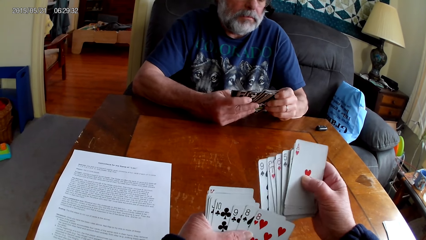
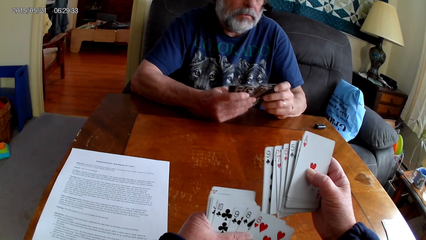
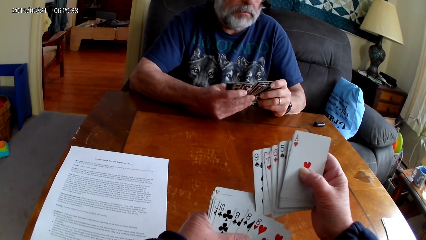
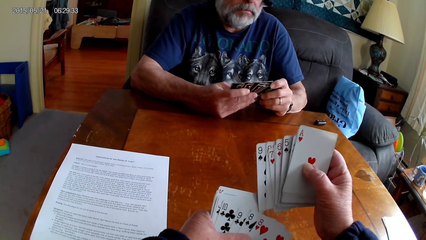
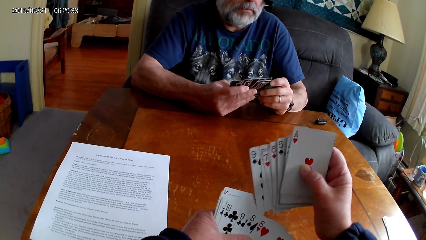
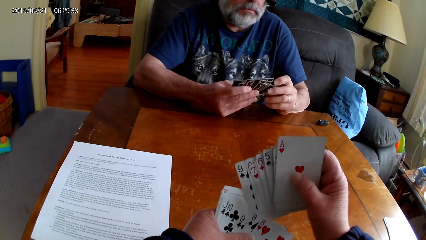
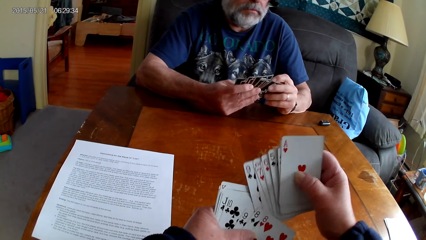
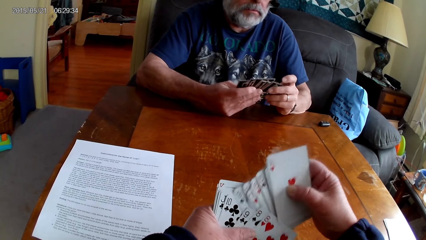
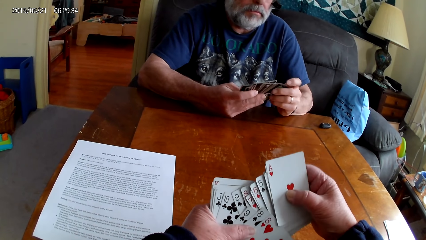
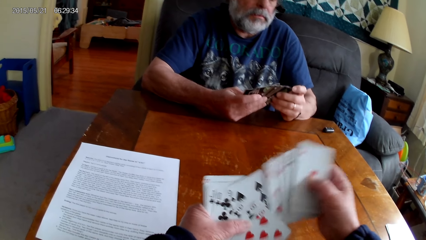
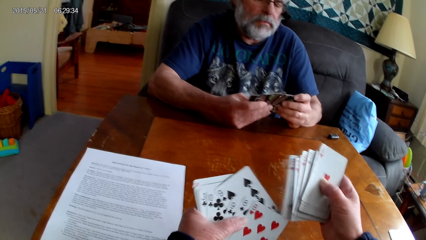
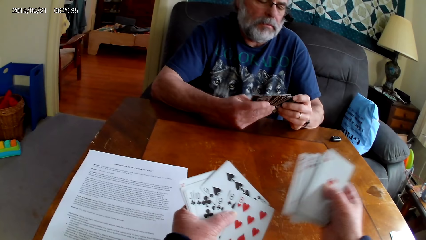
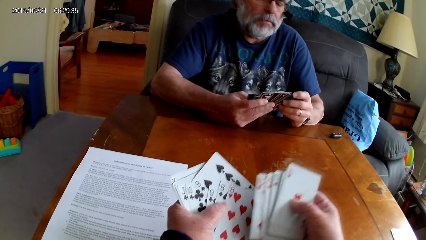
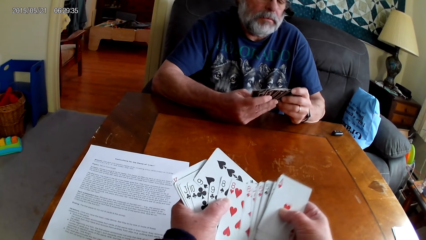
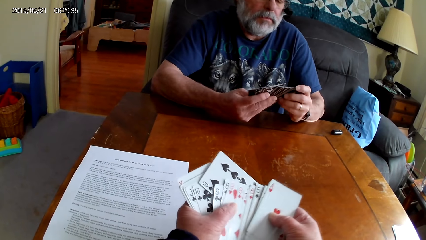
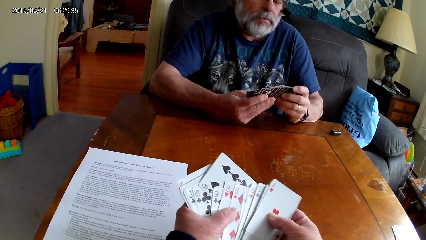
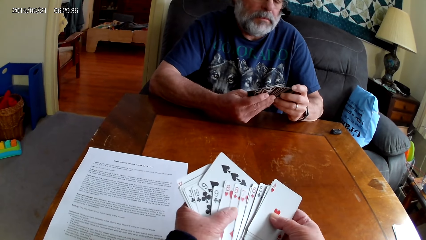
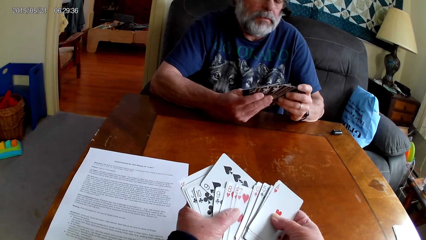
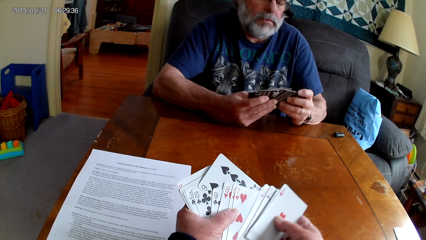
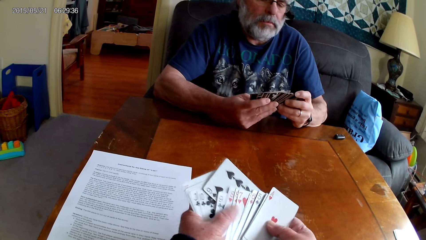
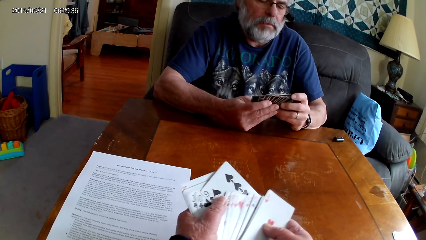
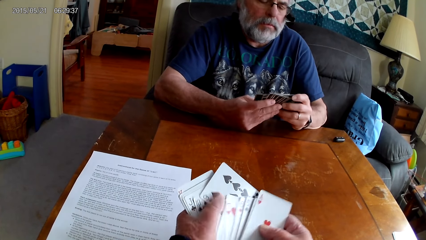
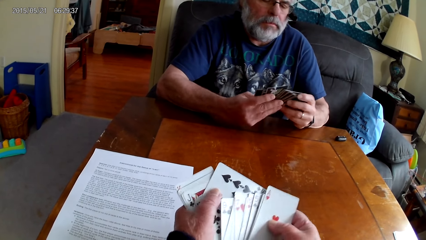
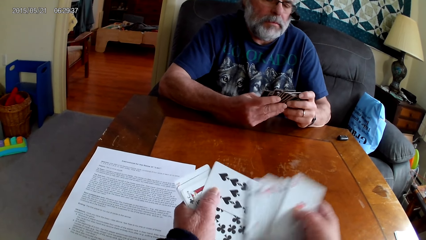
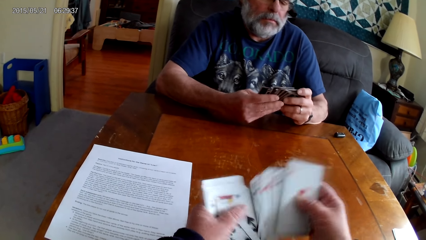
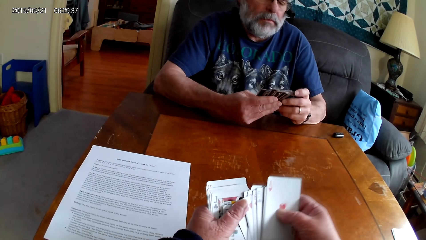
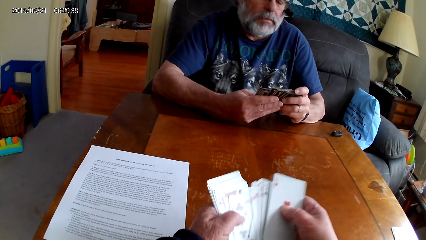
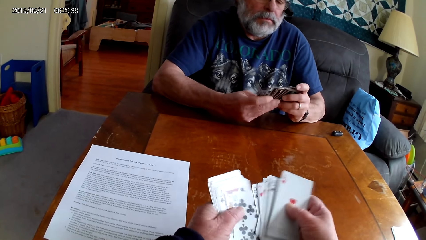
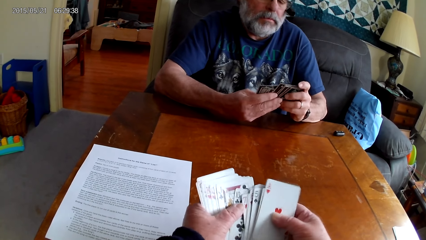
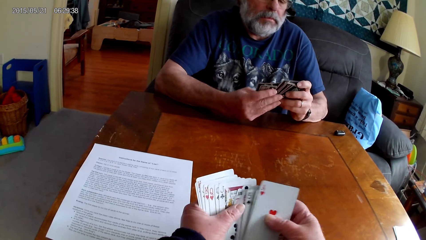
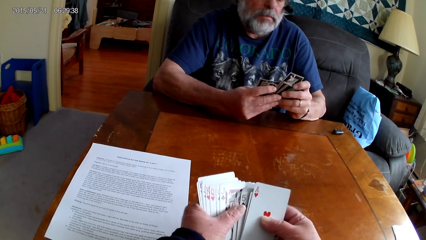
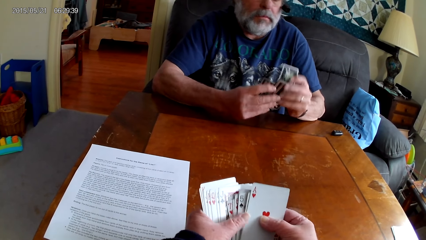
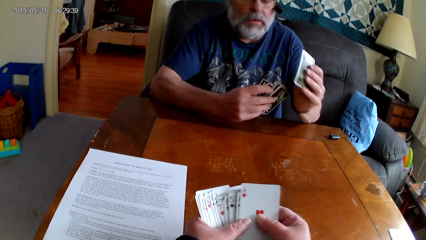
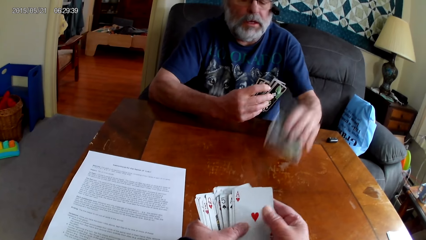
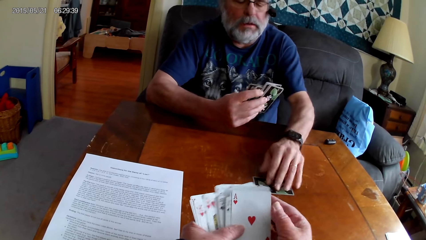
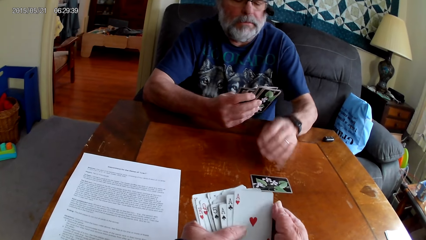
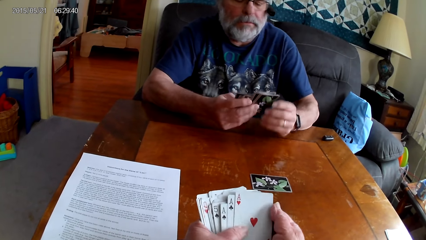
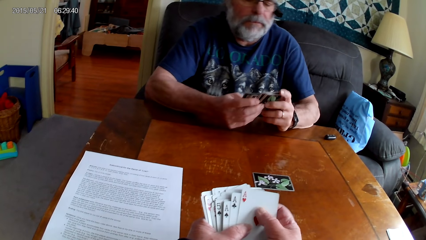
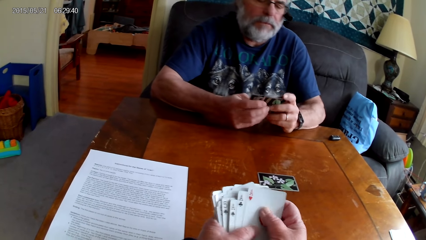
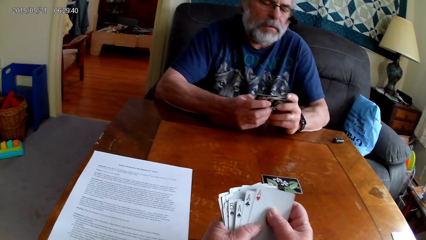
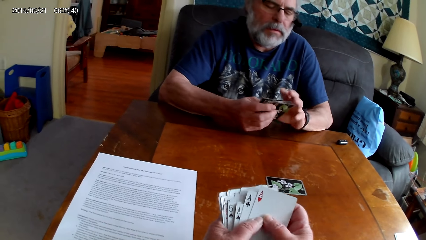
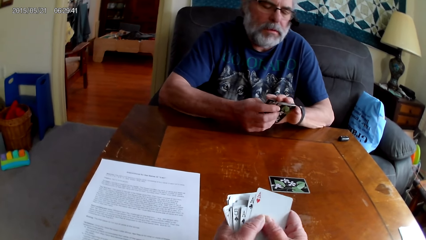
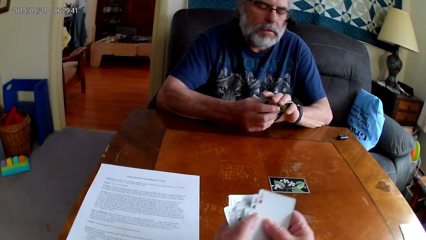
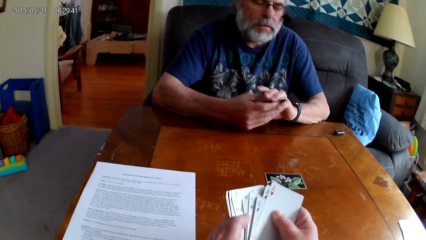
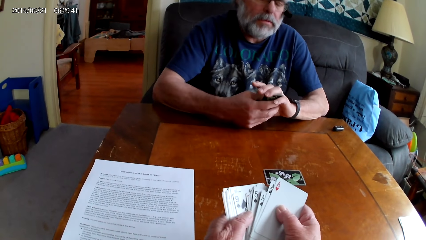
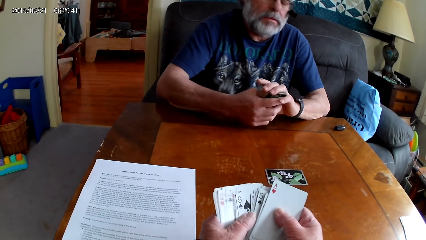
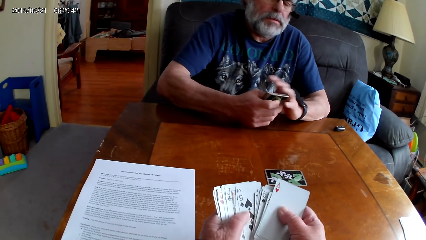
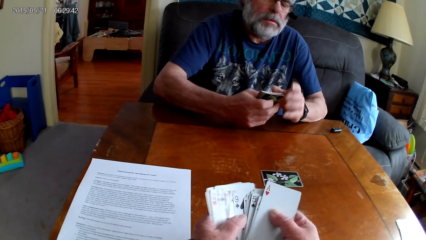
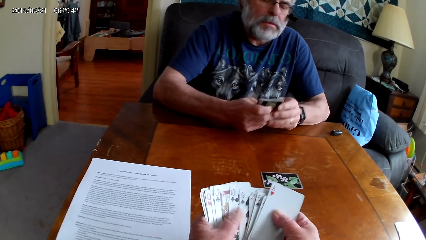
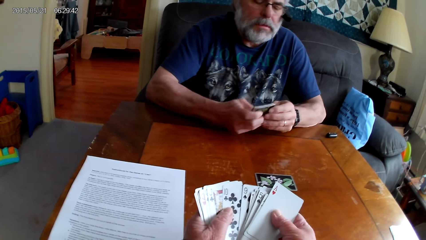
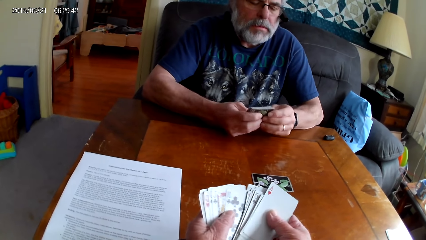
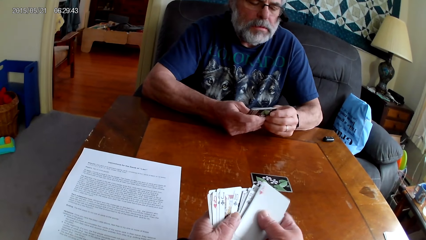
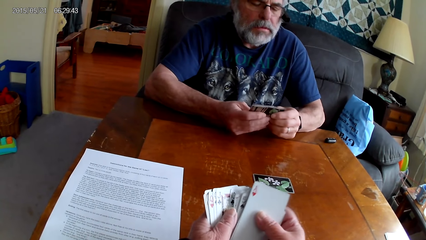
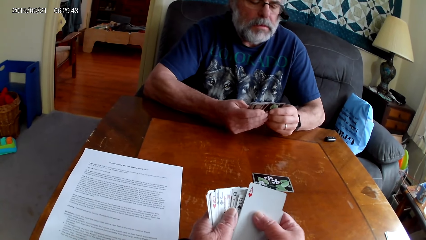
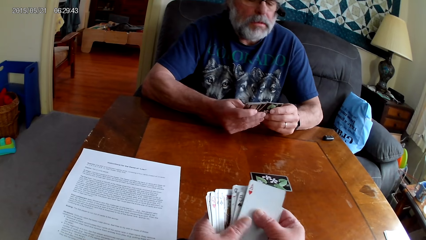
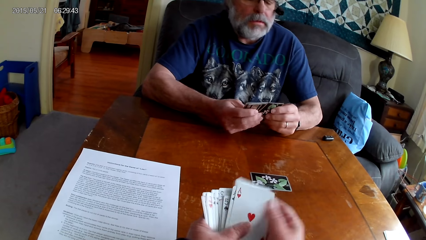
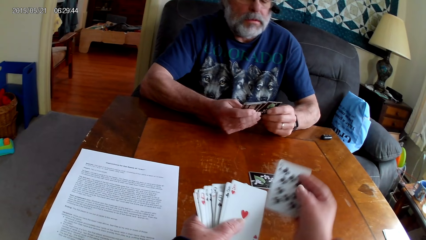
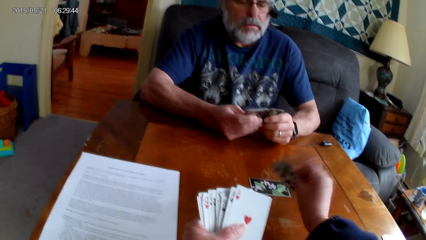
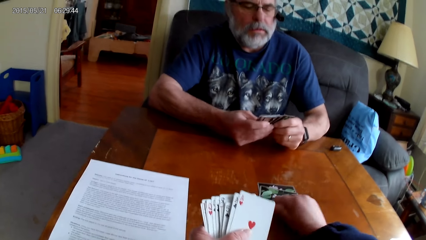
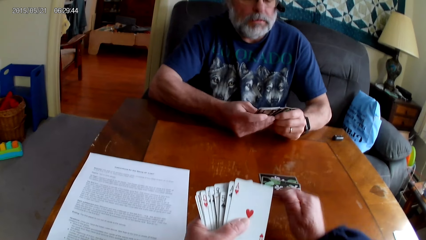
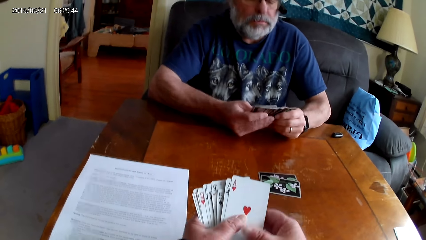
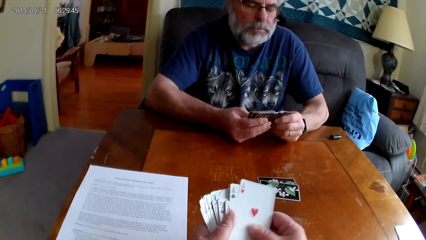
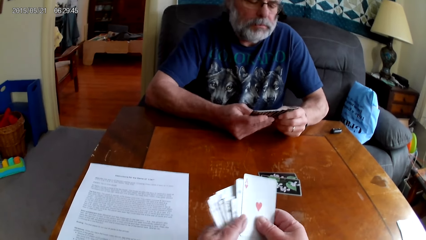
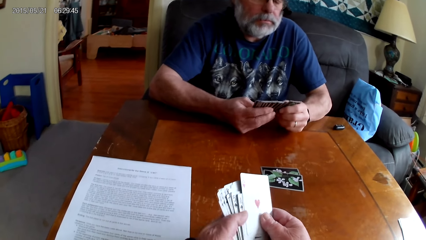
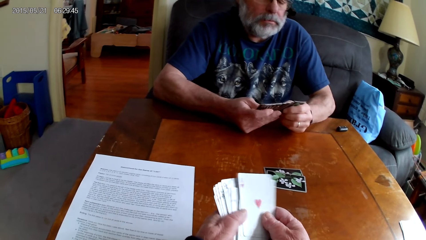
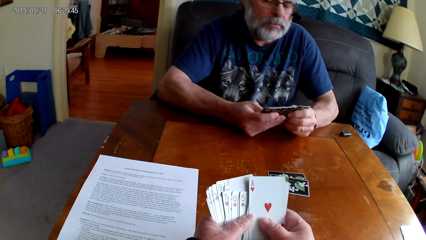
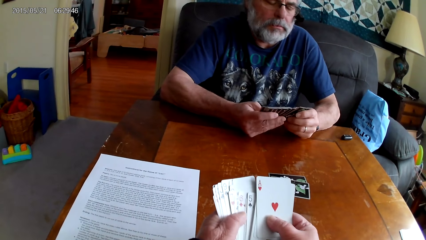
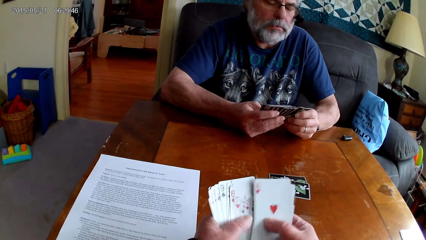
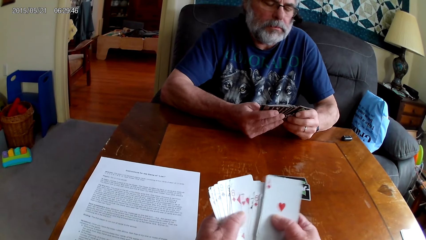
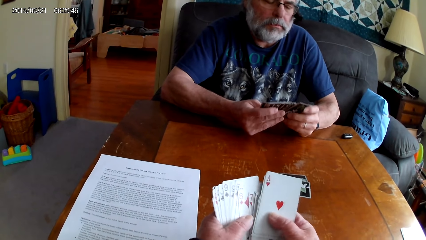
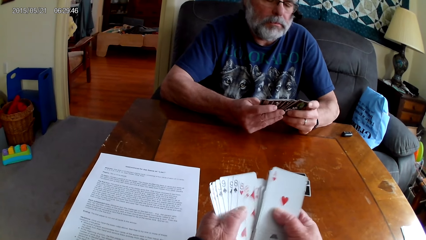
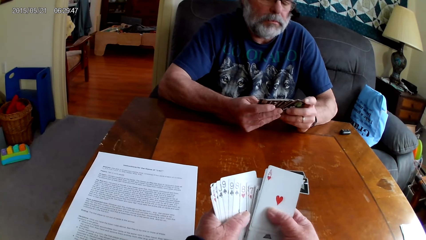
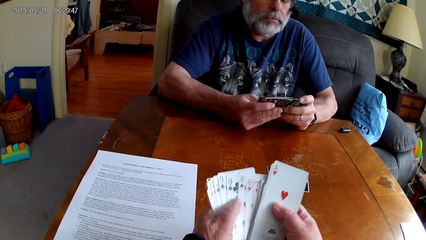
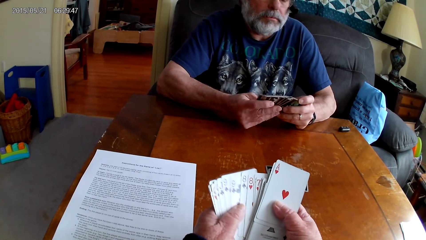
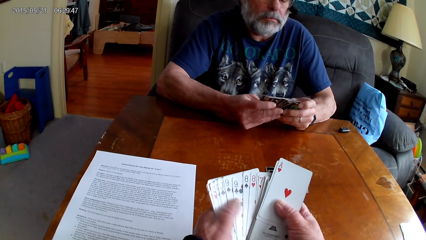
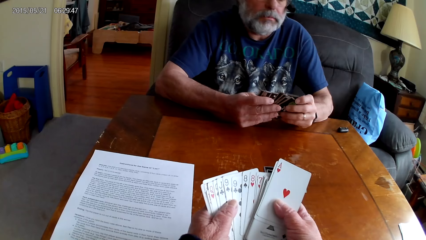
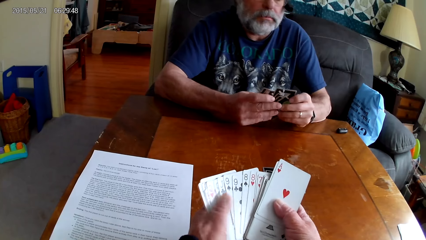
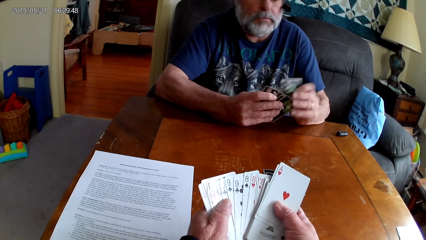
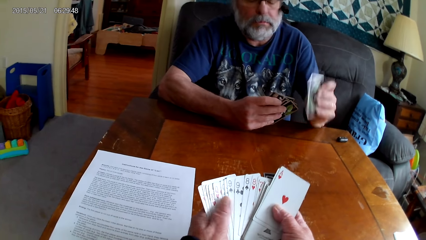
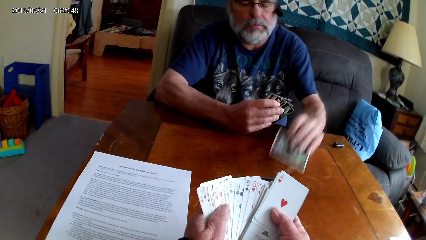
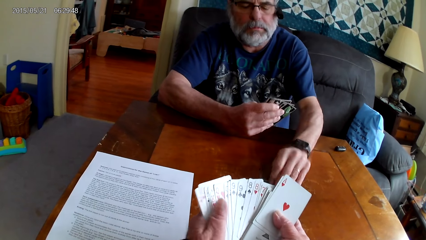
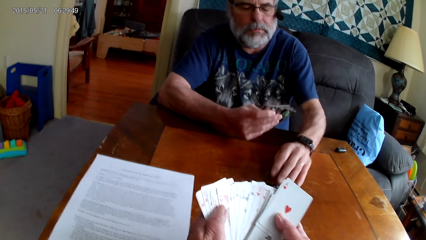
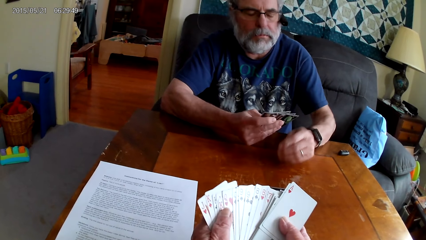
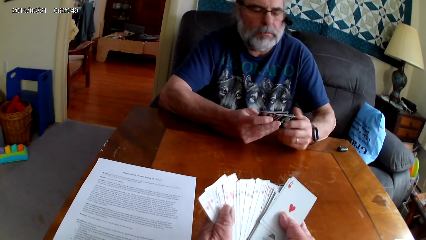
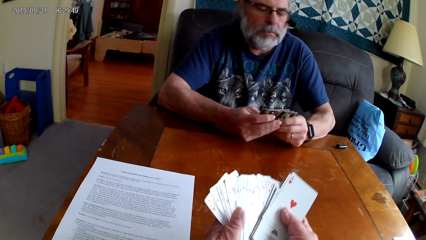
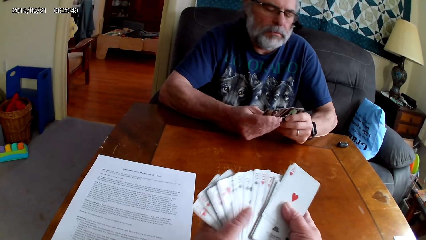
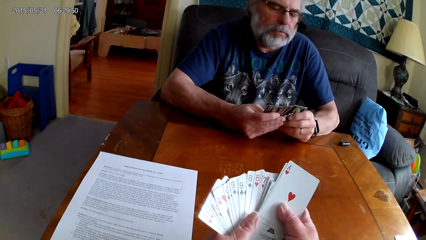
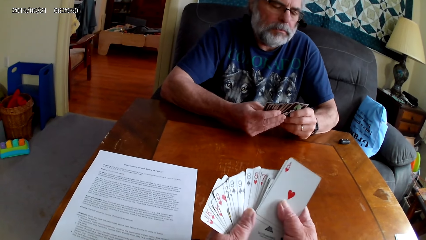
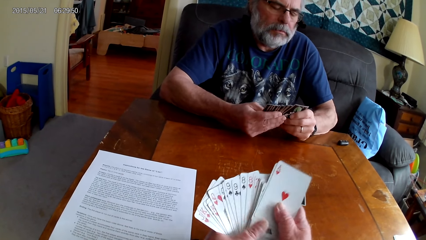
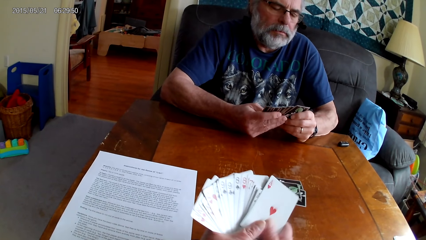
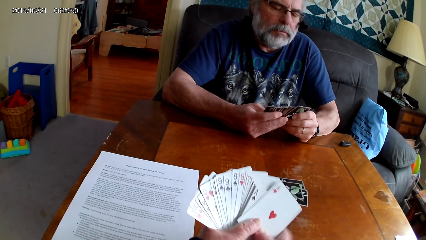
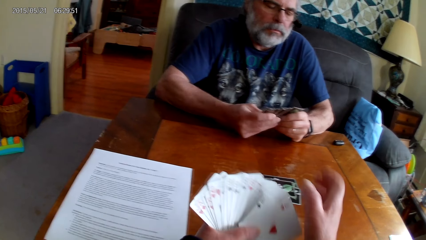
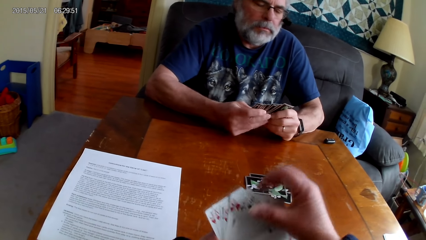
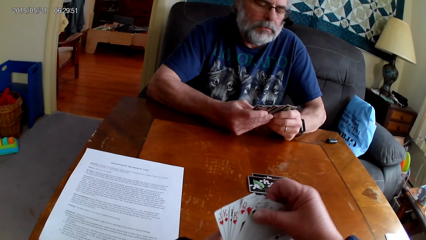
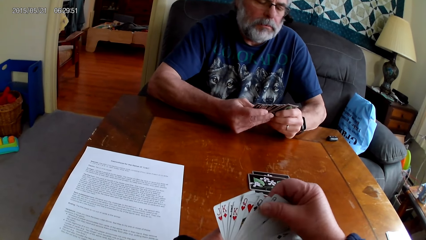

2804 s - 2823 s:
A man puts the playing cards on the table. The camera wearer spreads out the cards. The man spreads out the card. The camera wearer holds the playing cards with his hands and puts the playing cards on the table. The man holds the playing cards with her hands. The camera wearer holds the playing cards with his hands and spreads out the cards. The man spreads out the card and places the card on the table. The camera wearer puts the playing cards on the table and holds the playing cards with his hands. The man holds the playing cards with her hands. The camera wearer spreads out the cards. The man spreads out the card.
